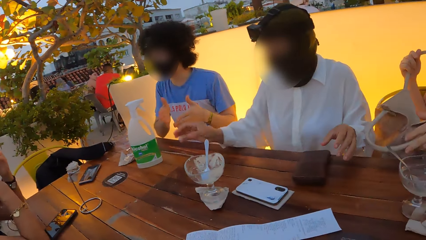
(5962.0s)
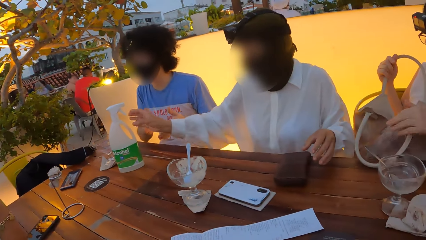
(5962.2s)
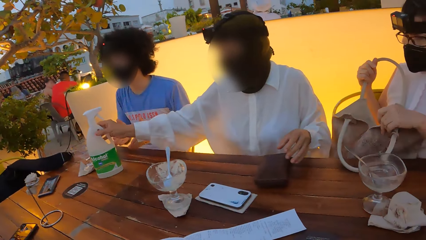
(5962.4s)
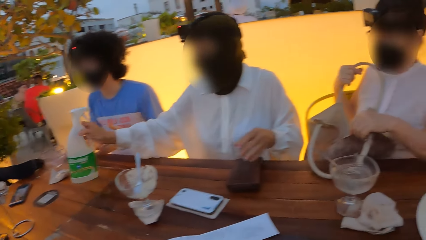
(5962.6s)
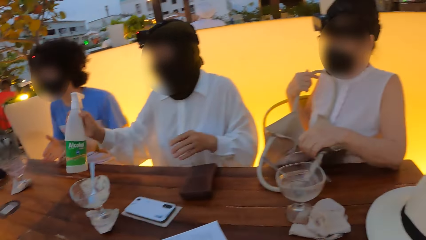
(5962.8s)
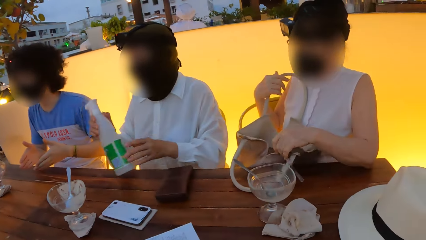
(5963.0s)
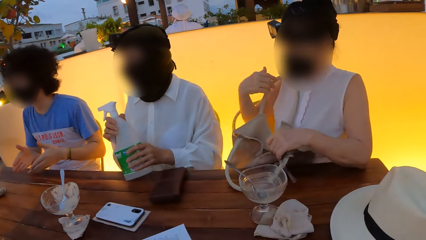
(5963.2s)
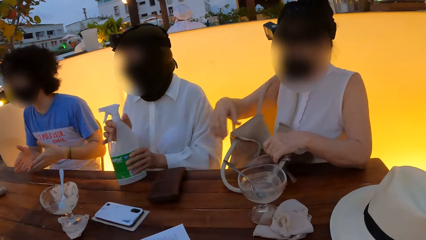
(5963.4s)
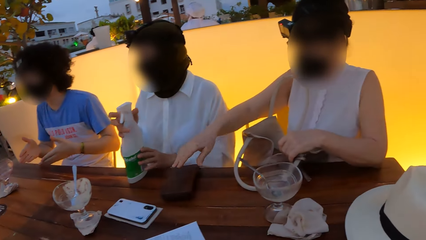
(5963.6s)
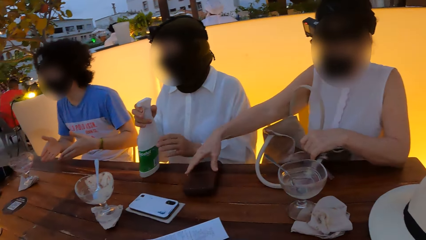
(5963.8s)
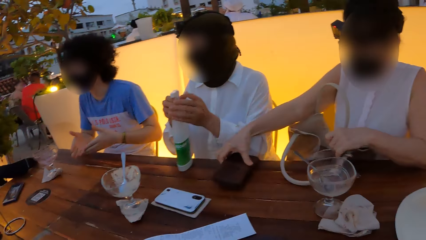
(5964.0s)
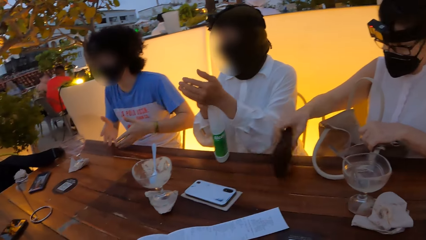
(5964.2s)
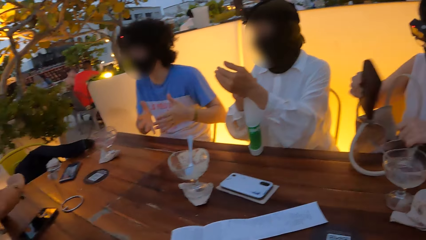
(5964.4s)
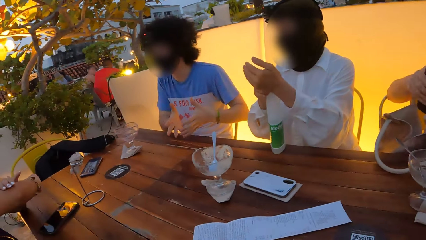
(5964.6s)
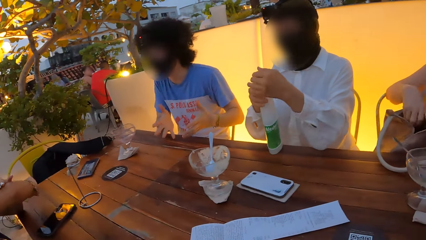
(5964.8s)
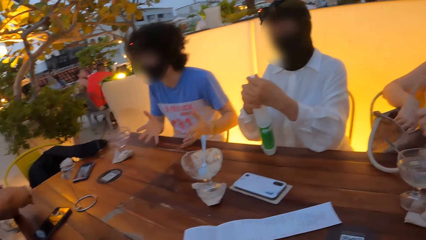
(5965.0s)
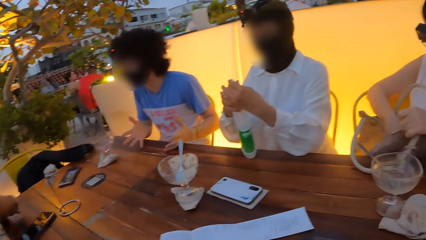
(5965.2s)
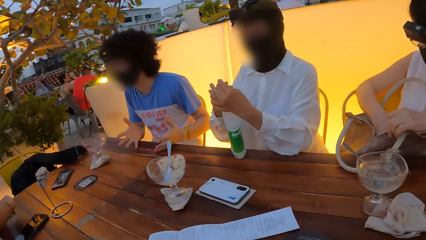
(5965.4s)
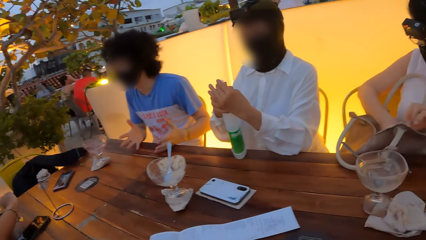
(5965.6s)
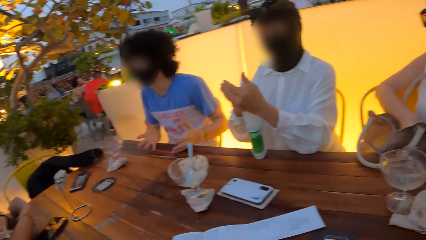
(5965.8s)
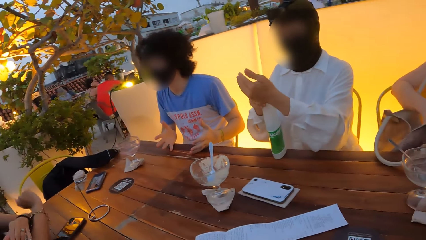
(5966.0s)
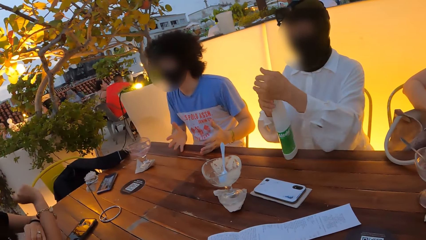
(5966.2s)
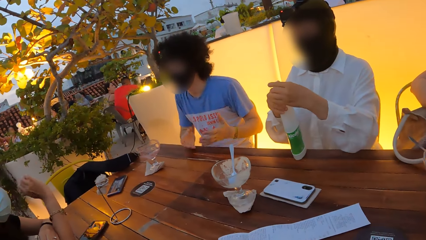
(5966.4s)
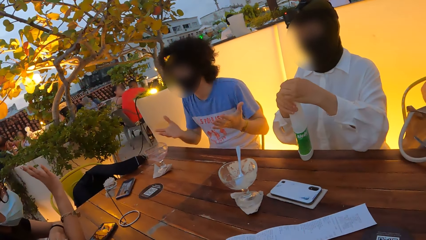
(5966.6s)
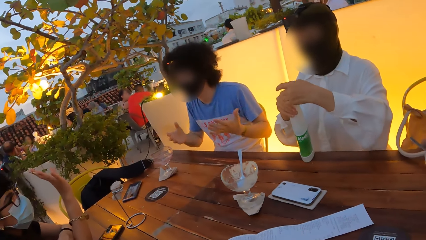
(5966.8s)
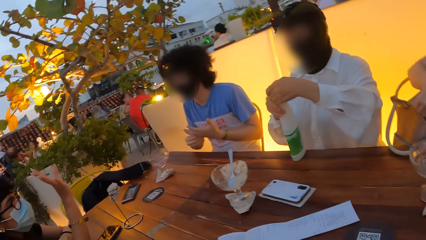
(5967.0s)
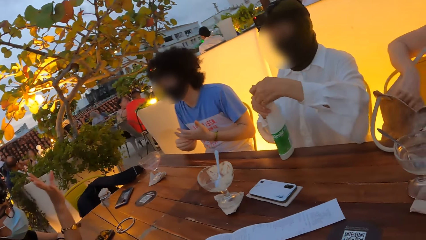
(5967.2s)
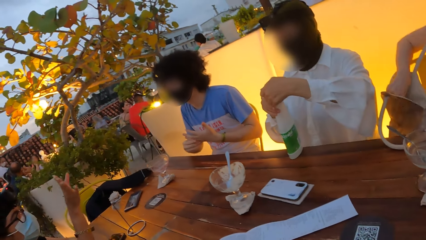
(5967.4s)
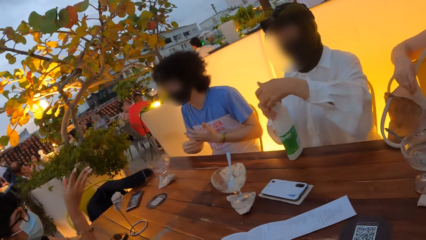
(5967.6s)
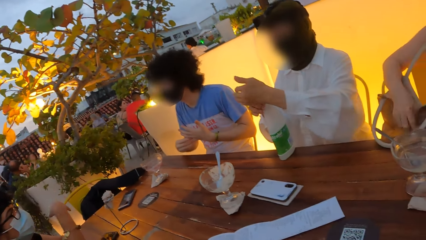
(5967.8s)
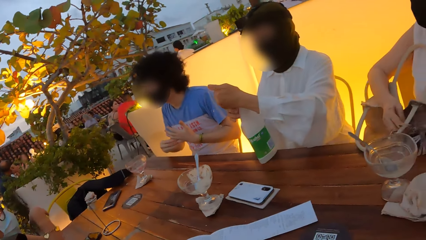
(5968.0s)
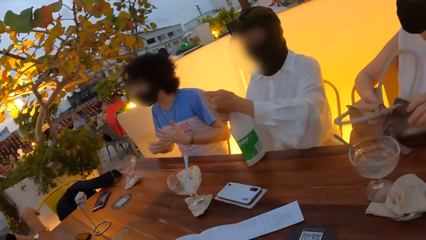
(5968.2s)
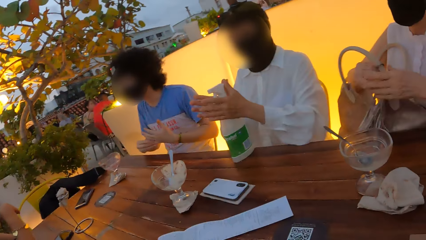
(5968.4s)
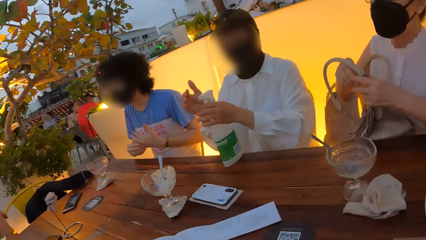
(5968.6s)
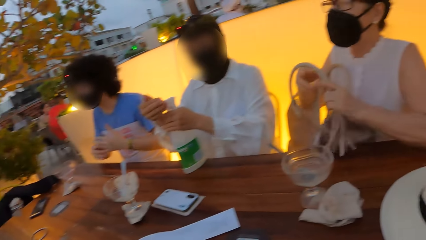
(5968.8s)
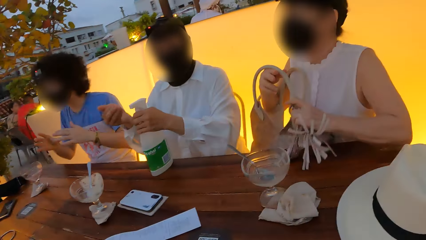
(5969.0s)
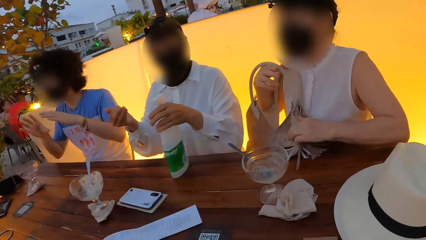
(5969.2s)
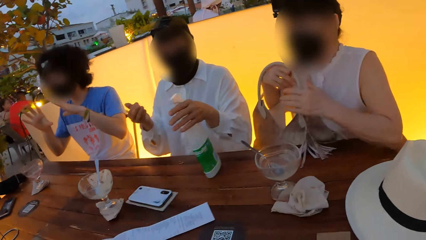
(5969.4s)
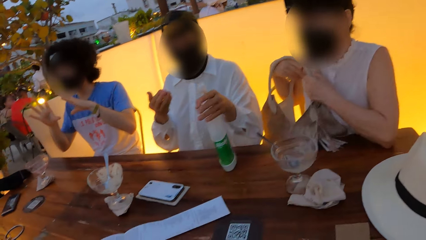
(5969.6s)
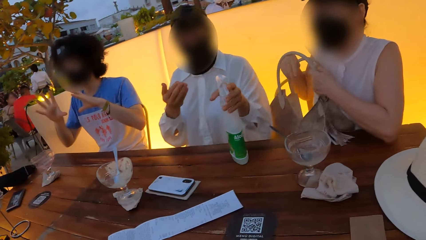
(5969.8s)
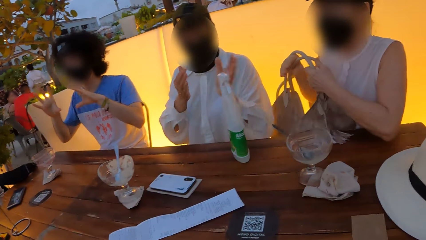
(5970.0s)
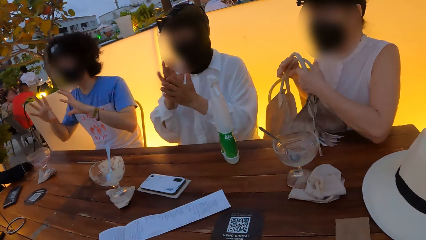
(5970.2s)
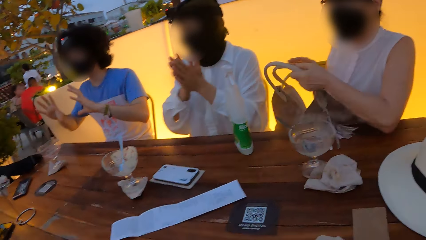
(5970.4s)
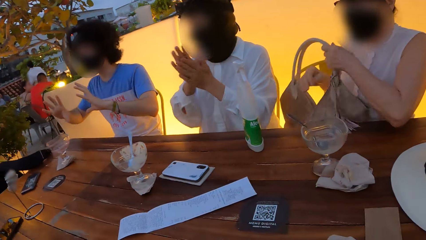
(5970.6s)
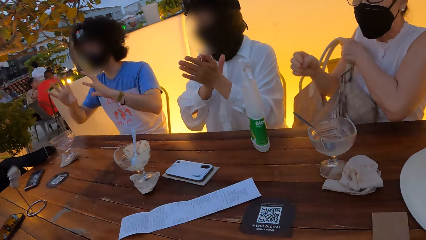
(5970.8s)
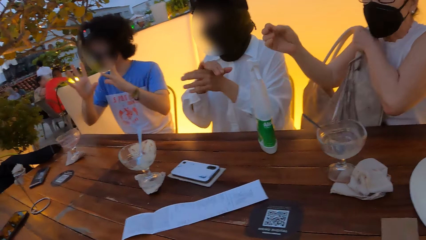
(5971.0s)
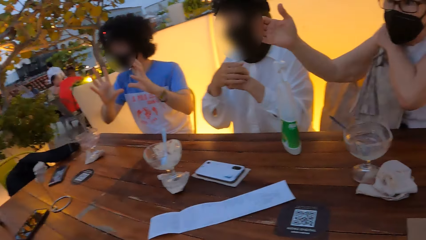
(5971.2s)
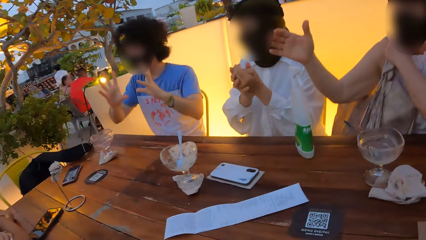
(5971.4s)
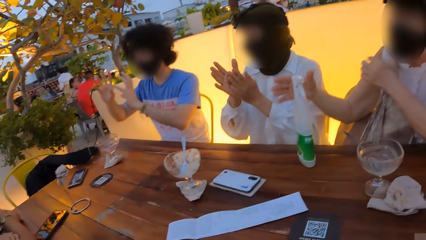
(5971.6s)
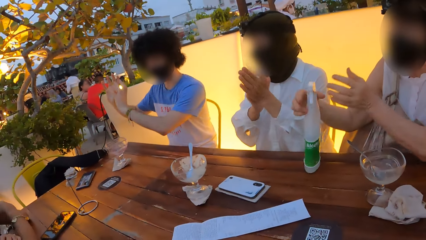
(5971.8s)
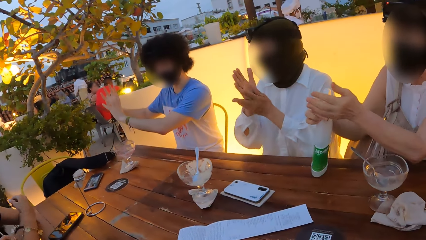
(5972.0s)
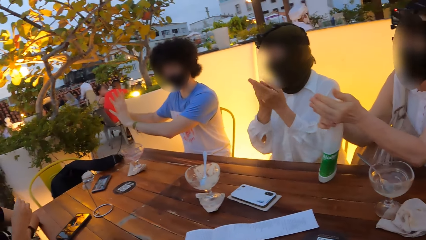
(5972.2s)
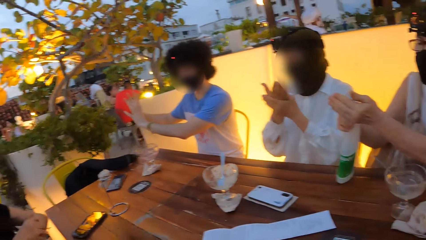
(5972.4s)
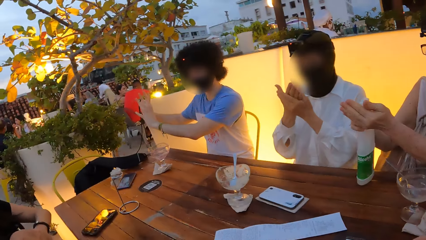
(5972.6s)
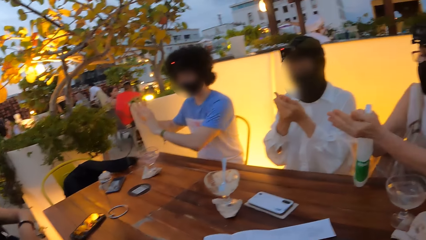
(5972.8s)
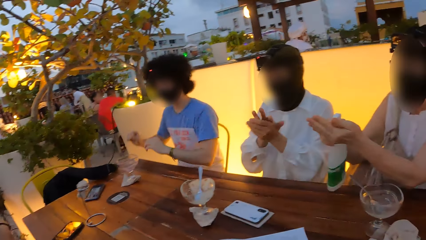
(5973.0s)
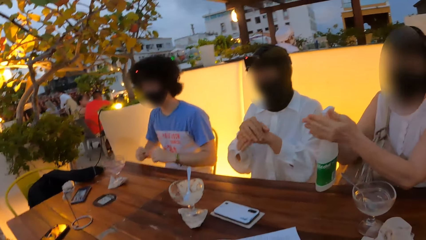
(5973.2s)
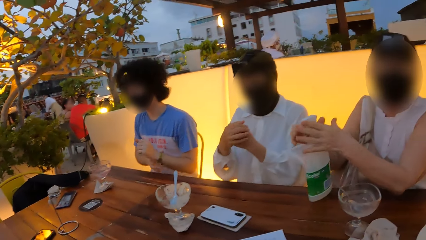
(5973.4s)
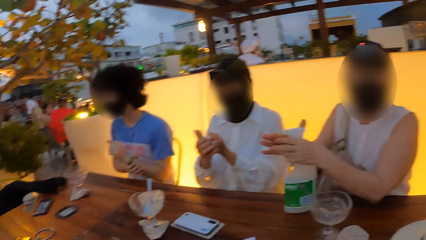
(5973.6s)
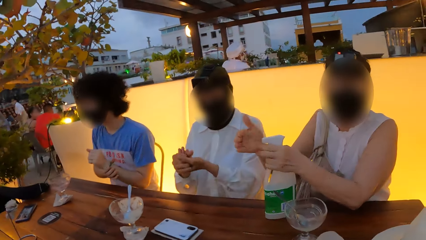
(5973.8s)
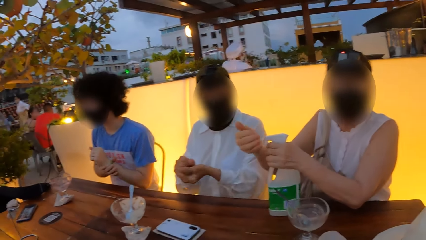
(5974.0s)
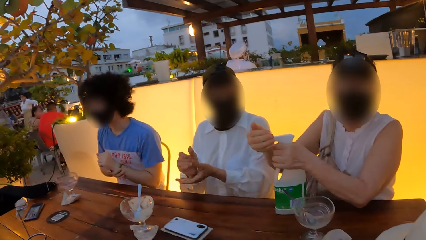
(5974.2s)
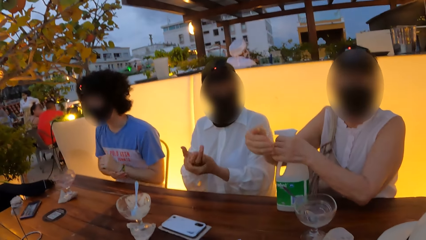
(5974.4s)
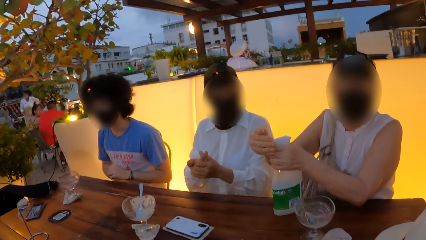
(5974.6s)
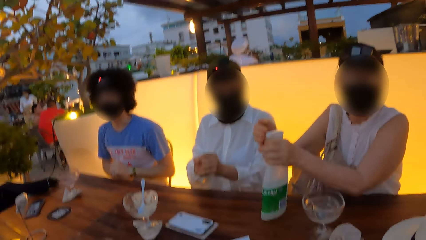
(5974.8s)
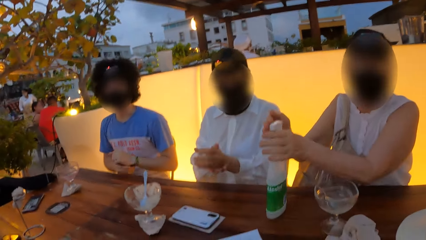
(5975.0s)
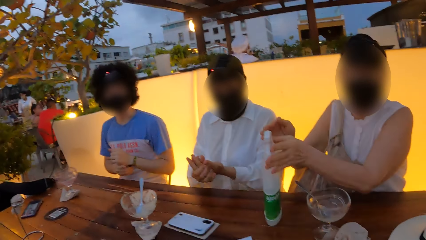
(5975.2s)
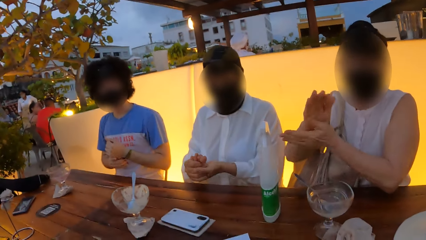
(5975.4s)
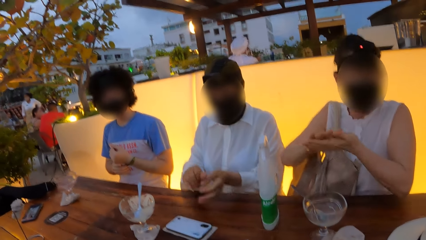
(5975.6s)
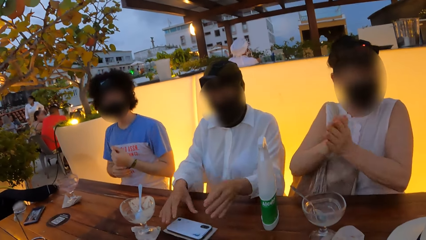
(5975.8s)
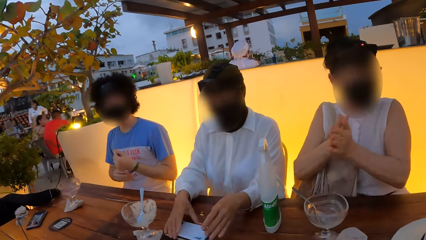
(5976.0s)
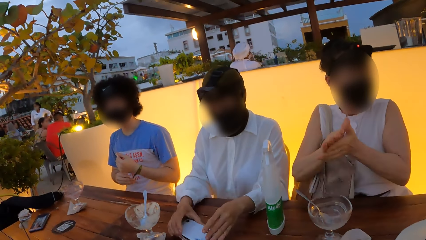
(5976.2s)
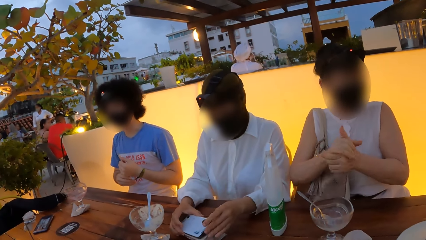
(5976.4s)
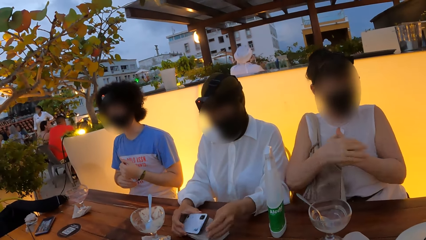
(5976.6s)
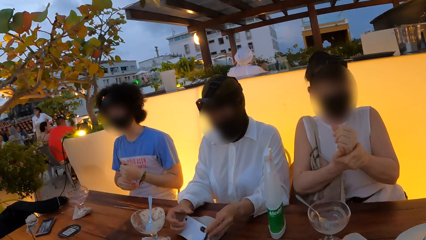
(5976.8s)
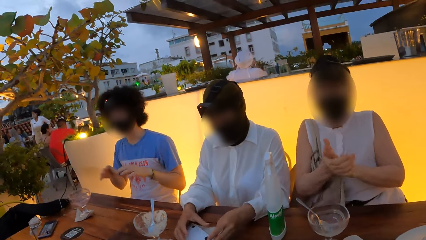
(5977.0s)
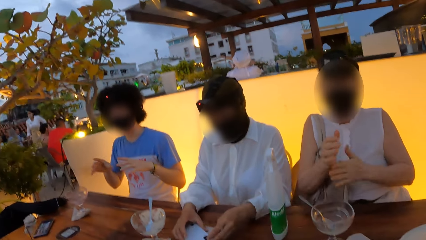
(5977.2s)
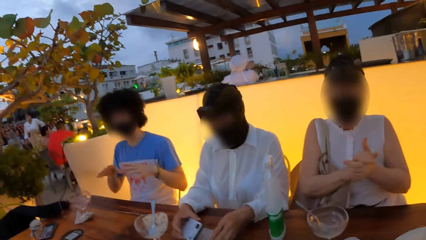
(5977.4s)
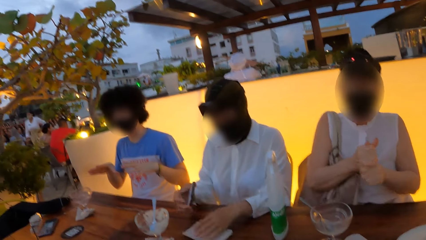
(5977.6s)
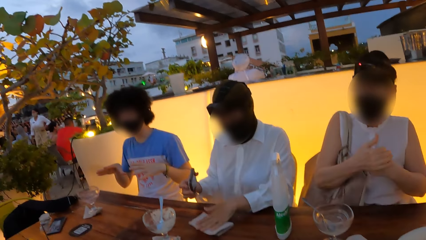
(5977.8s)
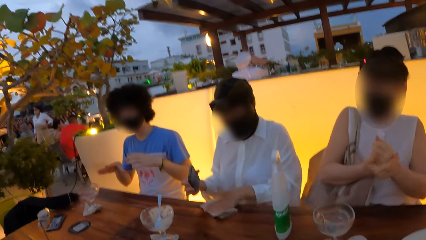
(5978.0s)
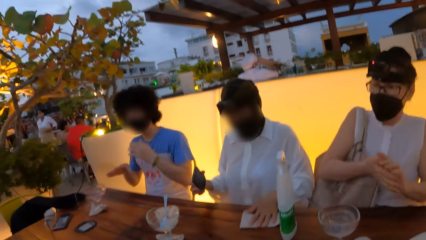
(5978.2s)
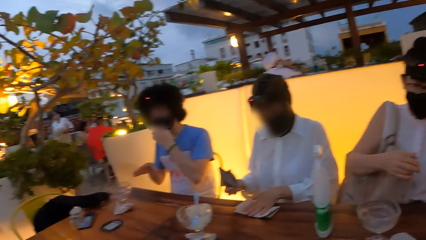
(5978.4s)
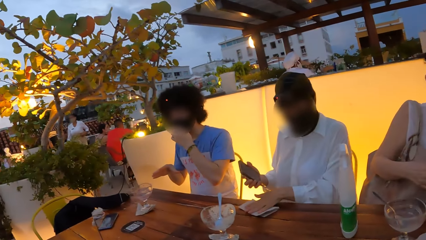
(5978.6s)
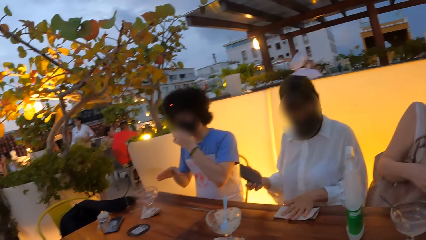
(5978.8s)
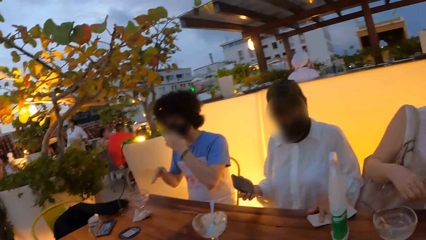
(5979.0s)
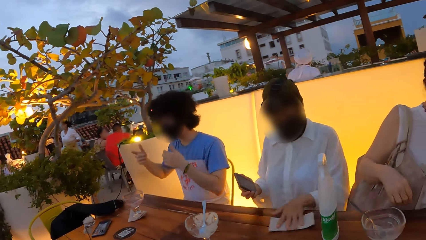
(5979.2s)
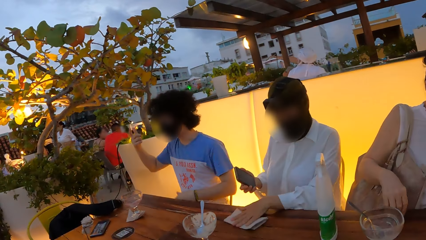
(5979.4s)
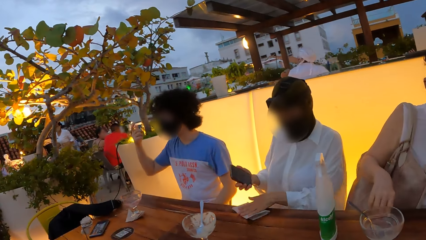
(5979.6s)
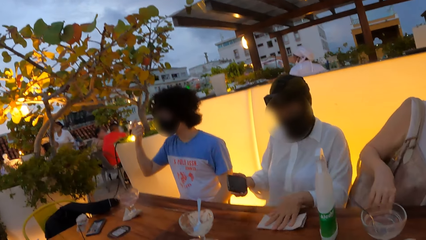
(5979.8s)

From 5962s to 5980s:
A person picks up a sanitizer on the table. Another person picks up a purse on the table. The first person sprays the sanitizer to the hands. The other person puts the purse into a bag. The camera wearer closes a zip of the bag. The first person rubs the hands together. The other person puts the bag on the shoulder. The other person sprays the hands with the sanitizer. The camera wearer talks to a woman. The other person rubs the hands together. The first person picks up a phone on the table. The first person wipes the table with a piece of cloth.
